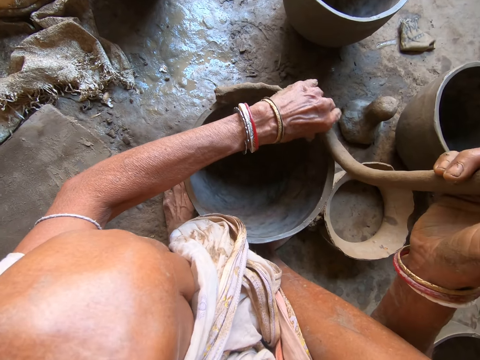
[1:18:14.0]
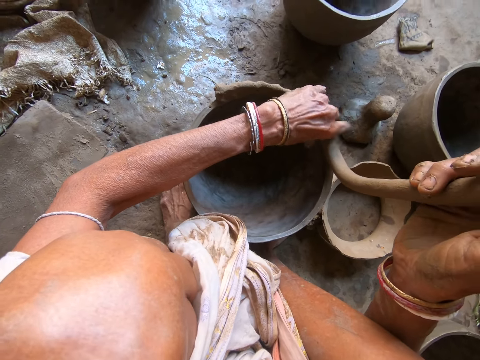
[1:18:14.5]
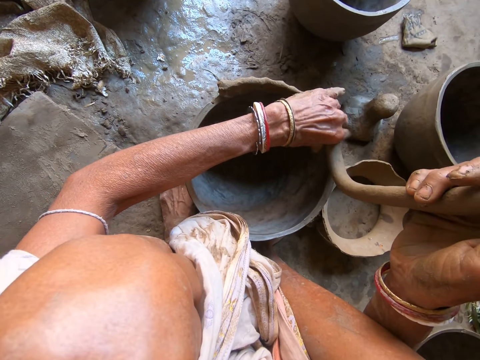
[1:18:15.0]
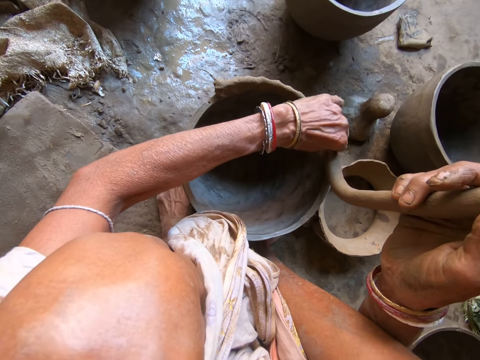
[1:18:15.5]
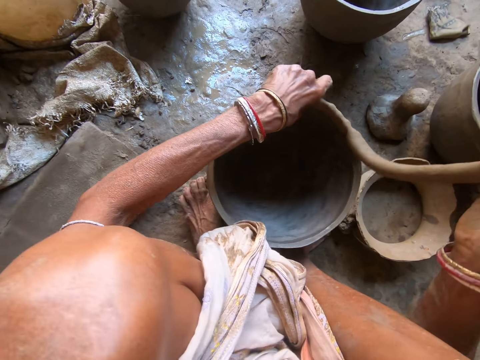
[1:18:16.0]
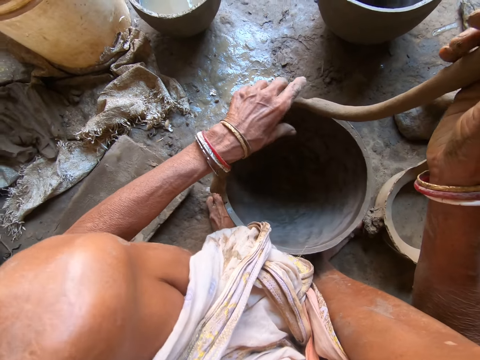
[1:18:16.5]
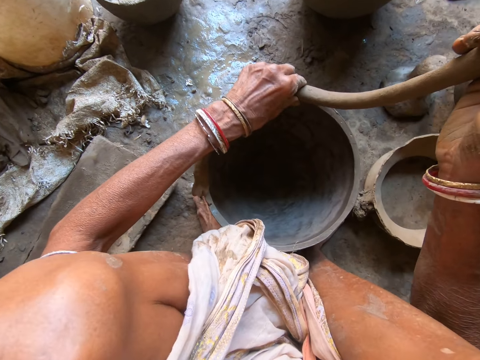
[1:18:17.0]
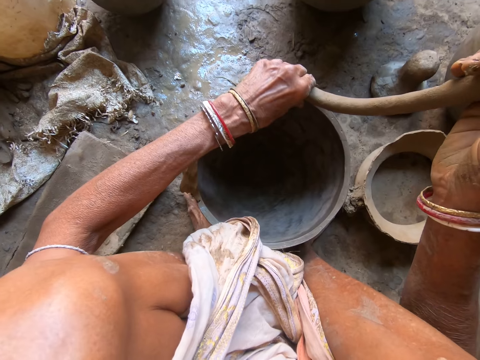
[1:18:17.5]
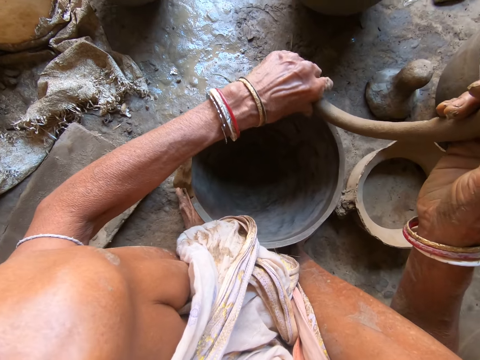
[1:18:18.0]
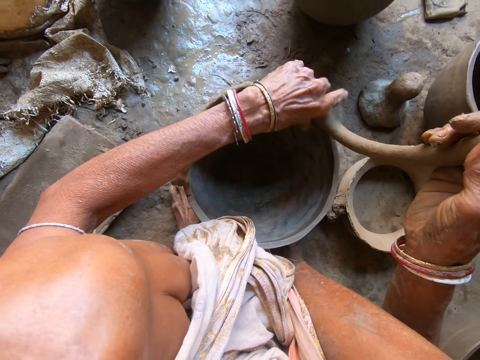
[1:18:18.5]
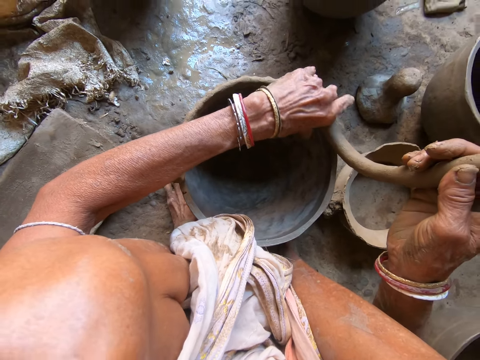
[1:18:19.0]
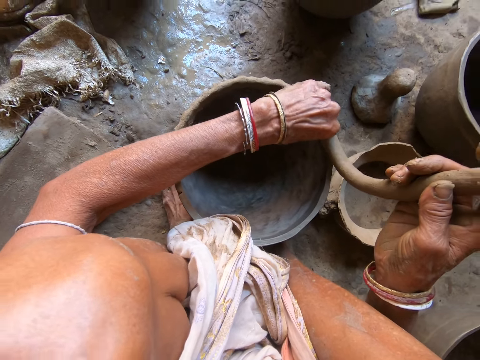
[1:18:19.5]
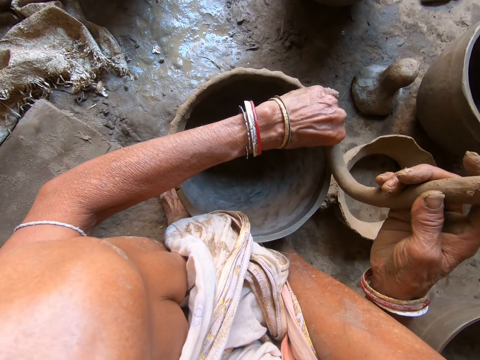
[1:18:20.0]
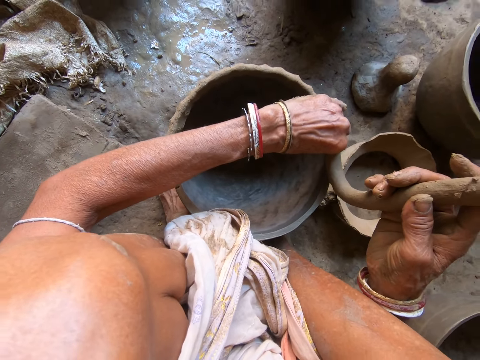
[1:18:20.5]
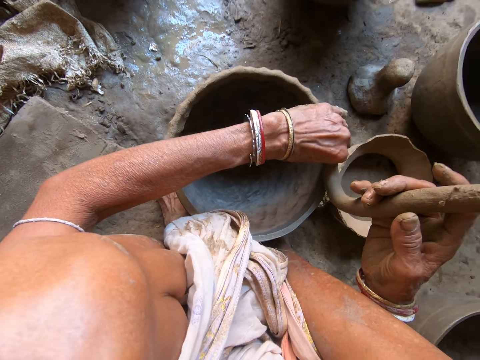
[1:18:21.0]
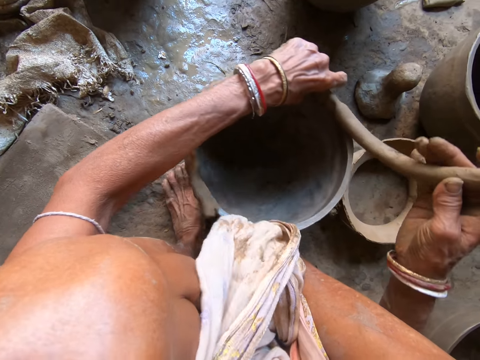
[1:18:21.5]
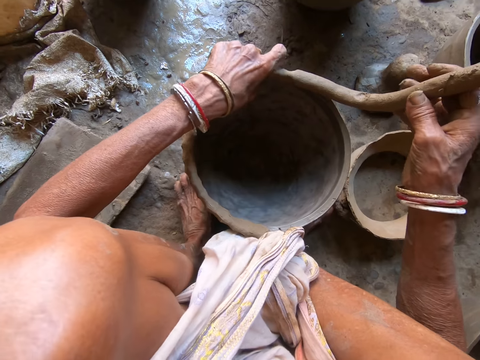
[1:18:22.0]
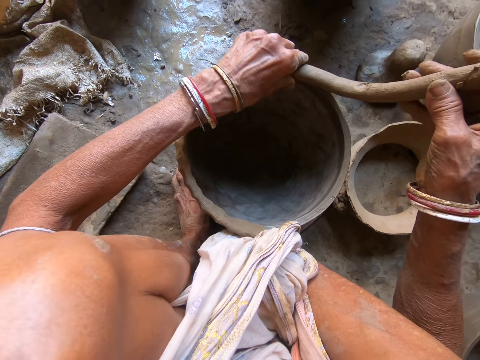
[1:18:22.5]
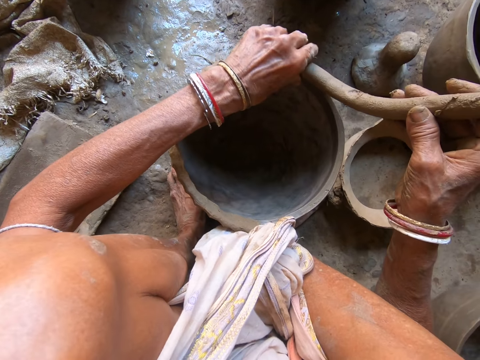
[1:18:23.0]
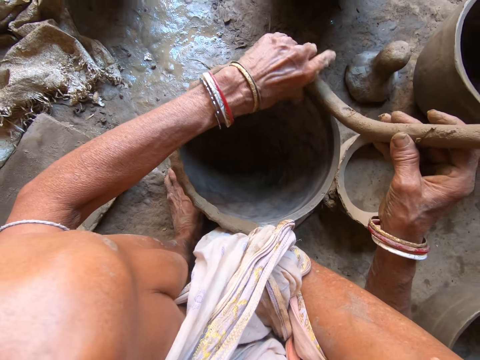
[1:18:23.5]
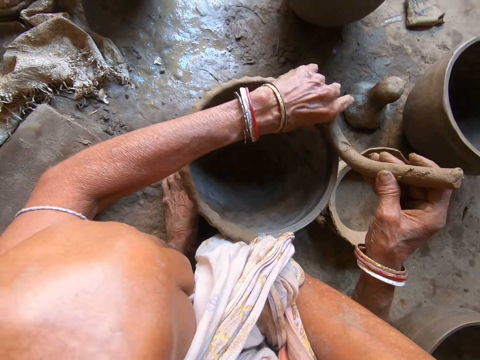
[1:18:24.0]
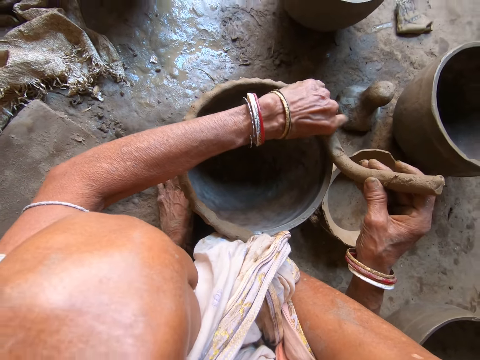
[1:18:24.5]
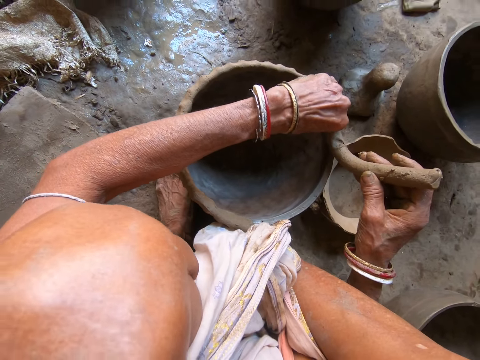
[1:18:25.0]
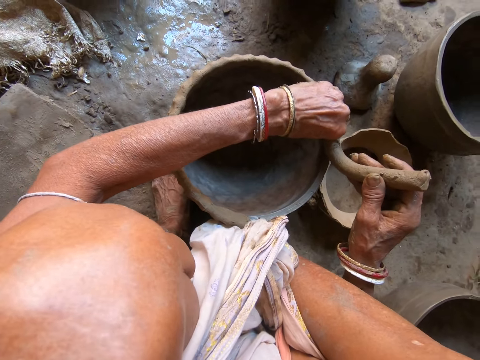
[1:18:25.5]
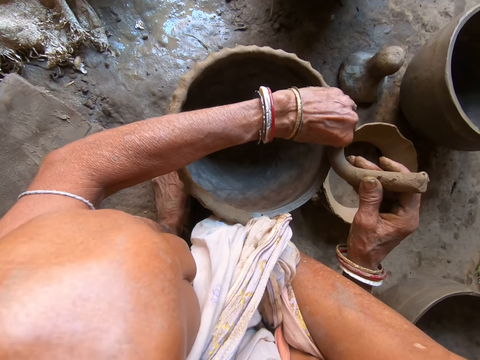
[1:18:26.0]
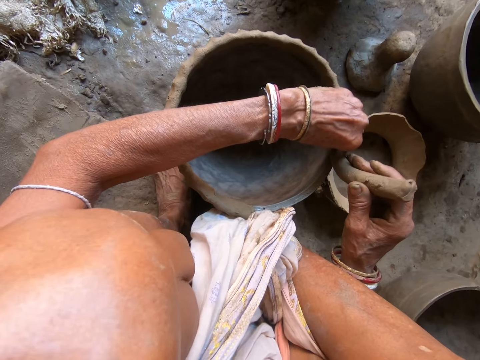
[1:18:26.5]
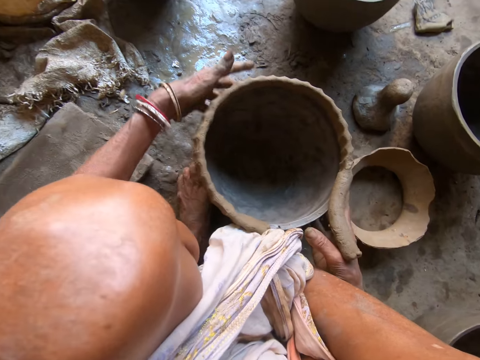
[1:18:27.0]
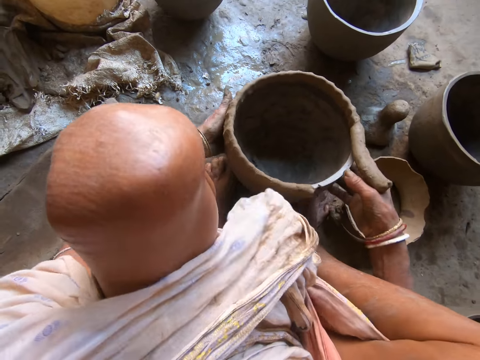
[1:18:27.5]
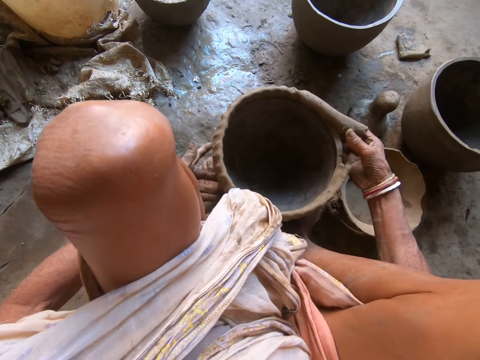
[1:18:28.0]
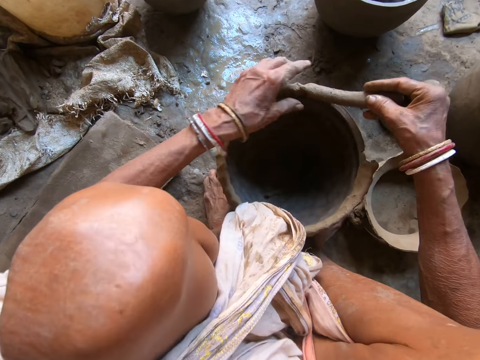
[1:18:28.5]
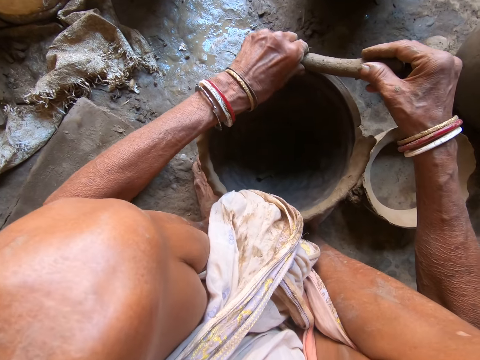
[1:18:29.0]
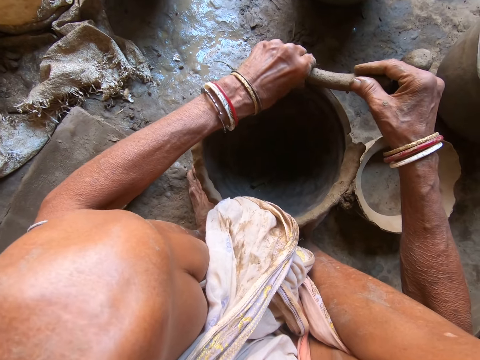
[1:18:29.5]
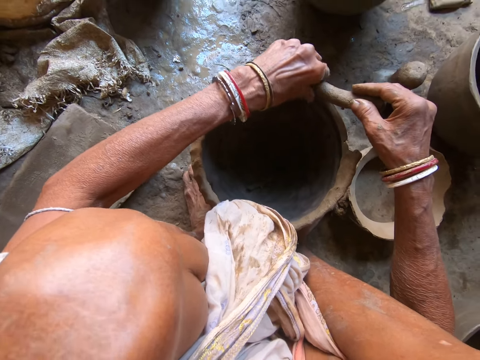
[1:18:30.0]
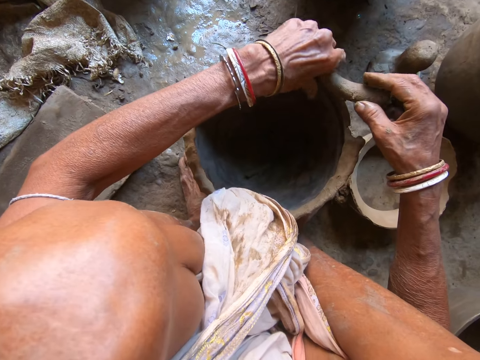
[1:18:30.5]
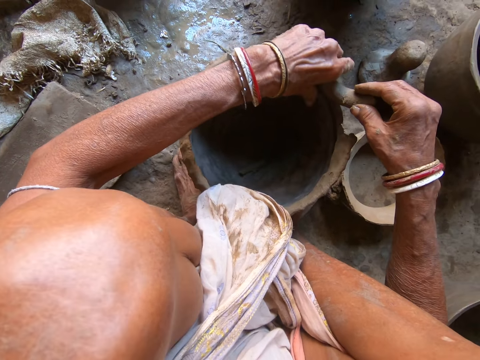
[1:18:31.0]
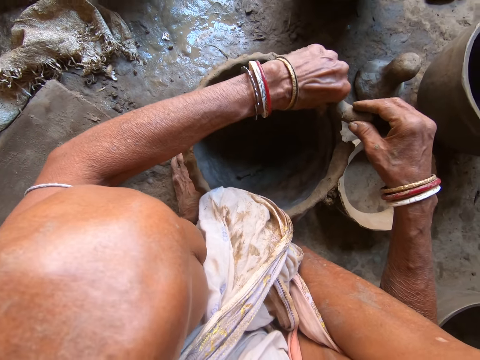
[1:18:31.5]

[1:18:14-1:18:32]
The camera wearer turns the clay mortar or pot with her left hand. She adjusts the clay pot. She puts the clay around the top of the clay mortar with her left hand. She turns the clay mortar with her left hand. She adjusts the clay pot. She puts the clay around the top of the clay mortar with her left hand. She holds the clay pot. She turns the clay mortar with both hands. She puts the clay around the top of the clay mortar with her left hand.

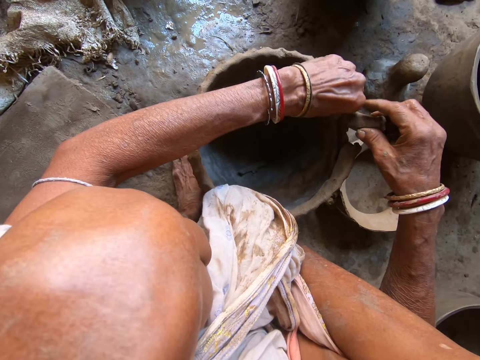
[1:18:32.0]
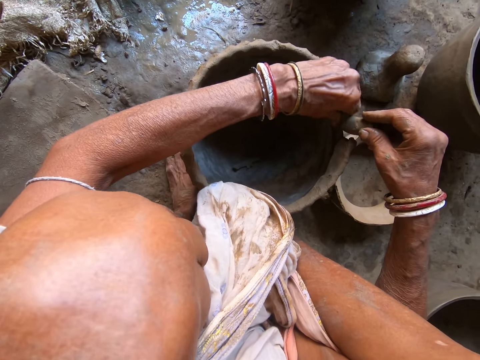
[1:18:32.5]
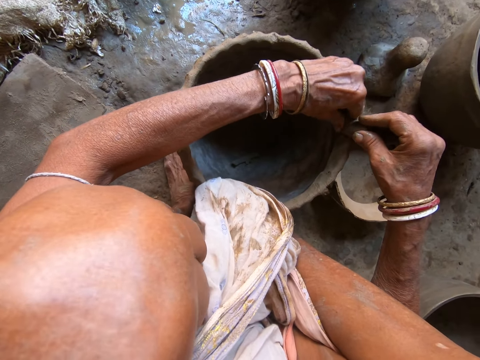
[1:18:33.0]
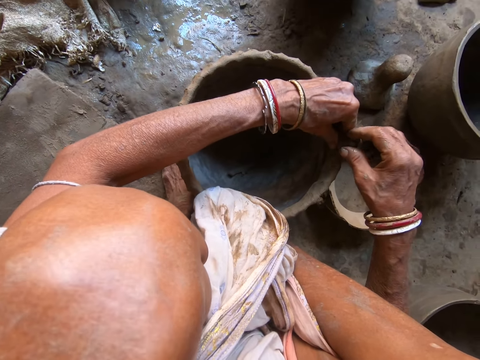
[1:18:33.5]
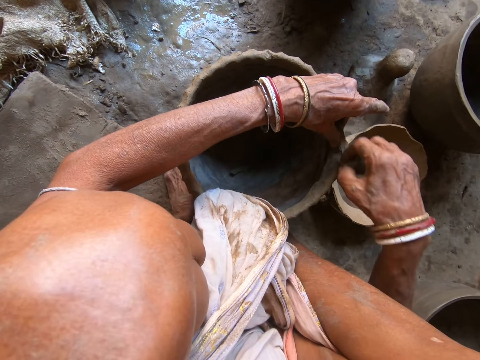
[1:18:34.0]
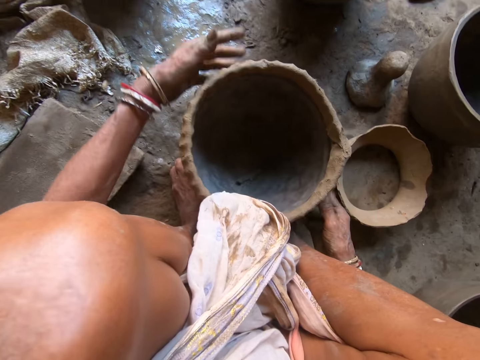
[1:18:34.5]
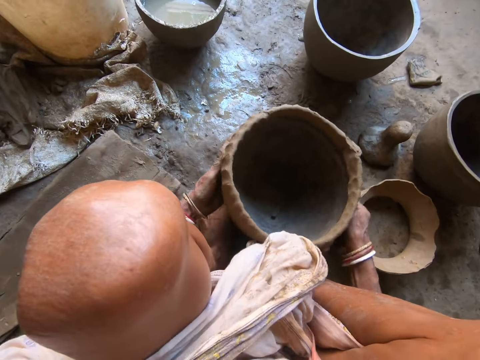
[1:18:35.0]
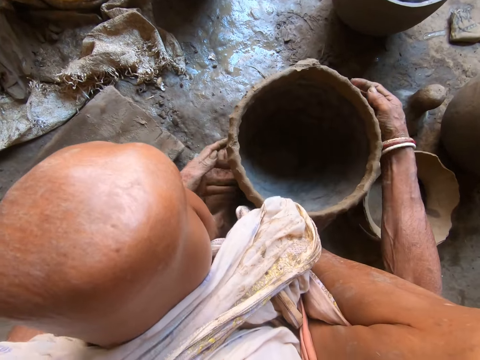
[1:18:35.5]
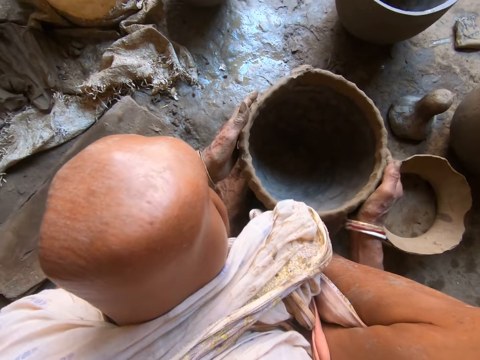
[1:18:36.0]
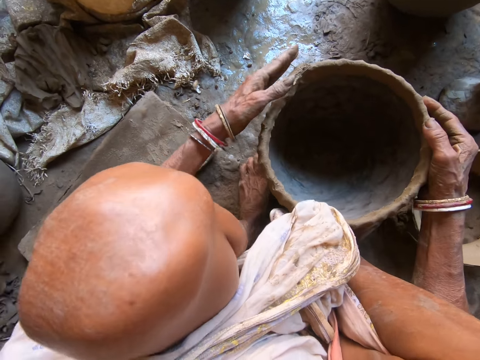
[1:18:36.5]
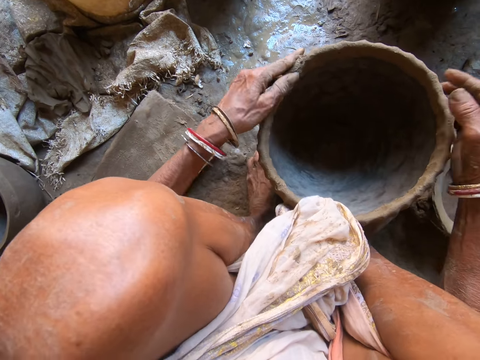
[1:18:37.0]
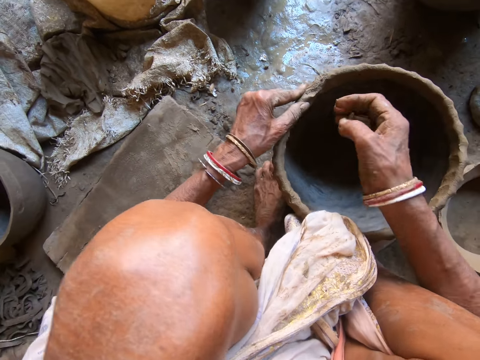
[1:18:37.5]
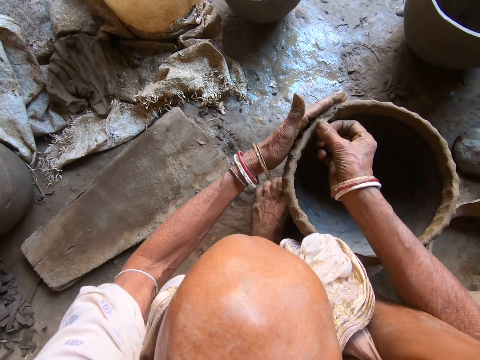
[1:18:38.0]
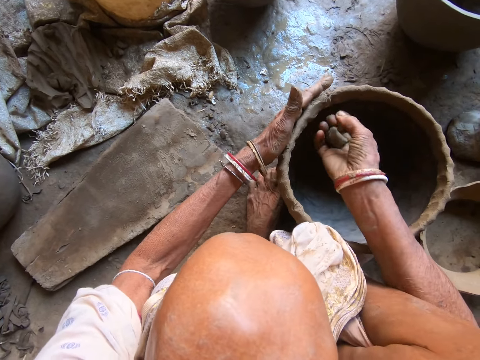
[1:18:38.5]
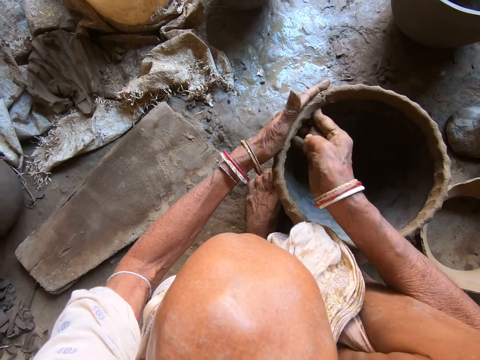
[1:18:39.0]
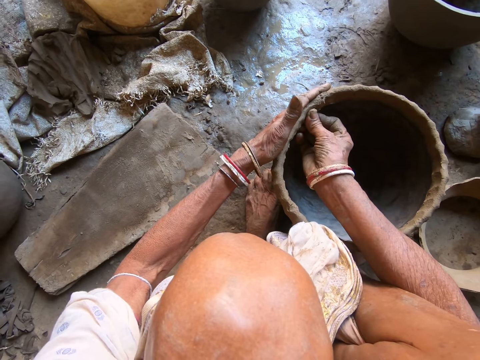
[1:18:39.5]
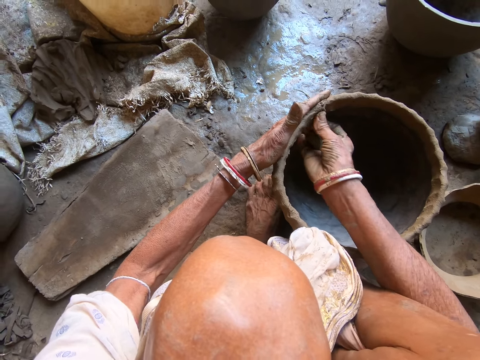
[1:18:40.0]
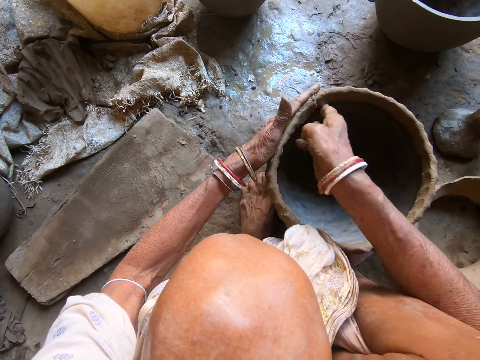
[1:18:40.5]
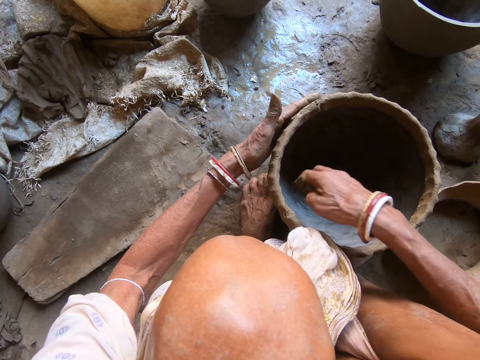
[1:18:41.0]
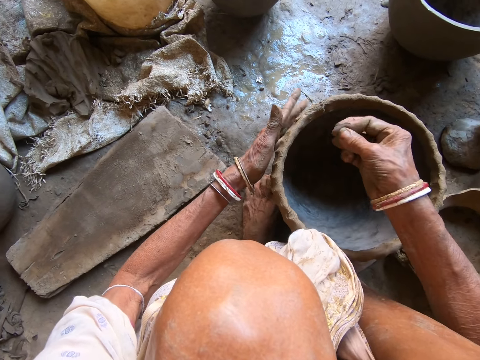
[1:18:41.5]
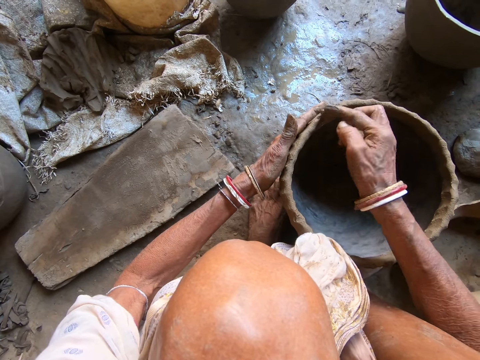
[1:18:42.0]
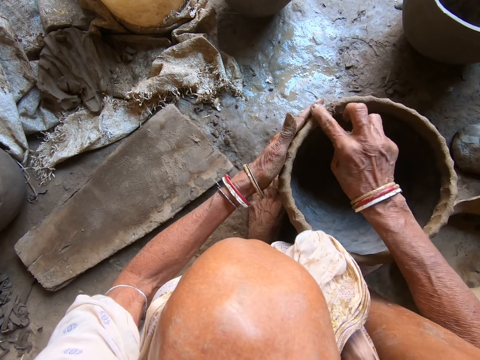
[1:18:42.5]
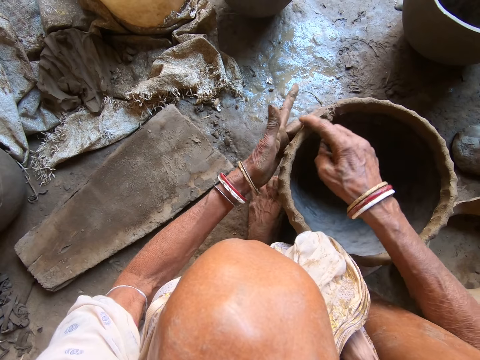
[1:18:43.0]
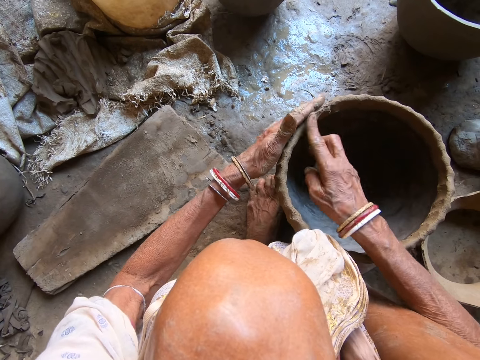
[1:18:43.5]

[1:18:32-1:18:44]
The camera wearer cuts the clay with her right hand. She turns the clay mortar or pot with both hands. She adjusts the clay pot. She smooths the clay on the clay mortar with both hands. She puts a clay mold on the clay pot.
